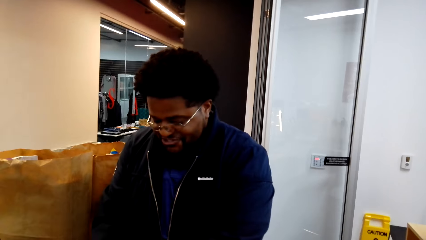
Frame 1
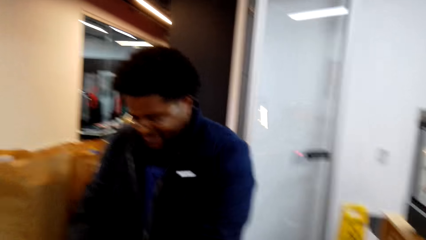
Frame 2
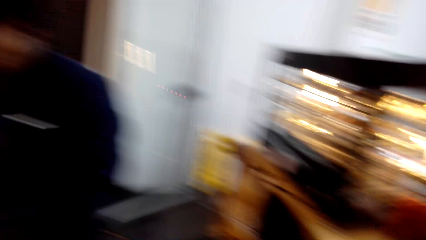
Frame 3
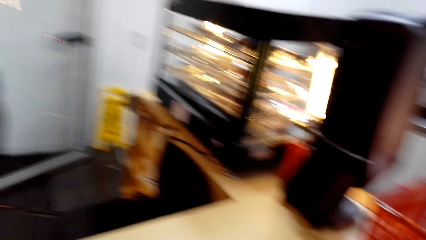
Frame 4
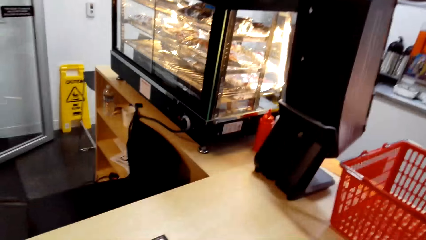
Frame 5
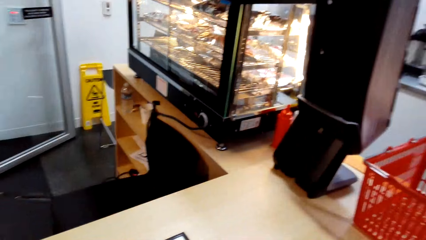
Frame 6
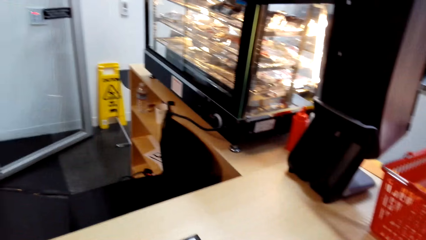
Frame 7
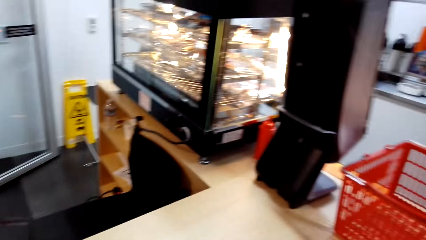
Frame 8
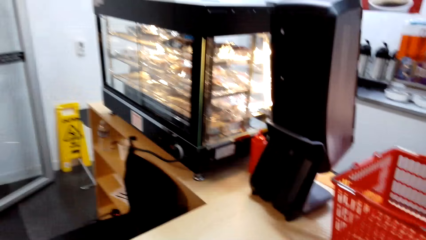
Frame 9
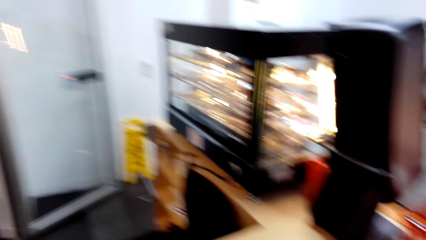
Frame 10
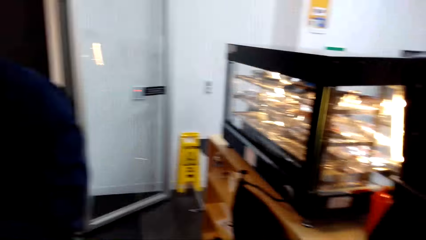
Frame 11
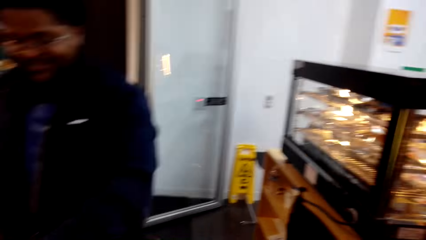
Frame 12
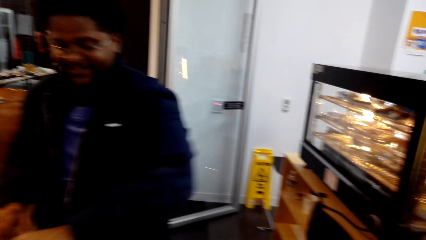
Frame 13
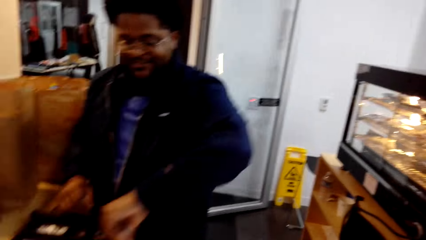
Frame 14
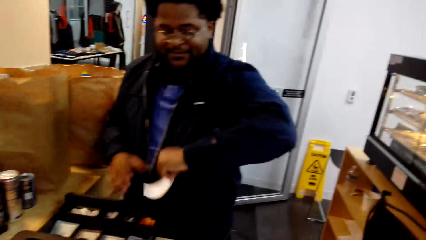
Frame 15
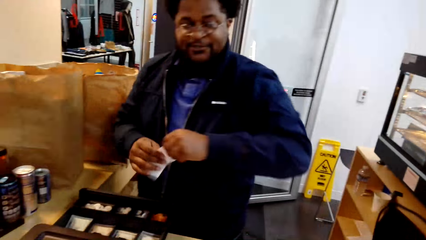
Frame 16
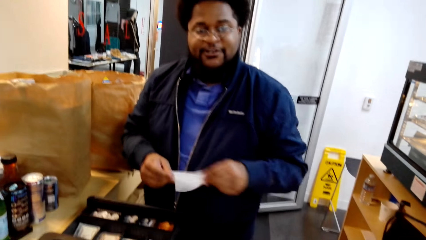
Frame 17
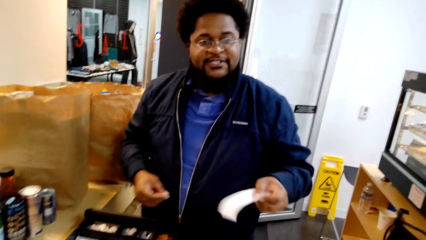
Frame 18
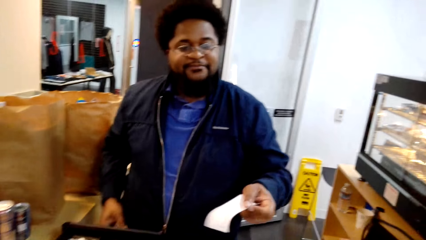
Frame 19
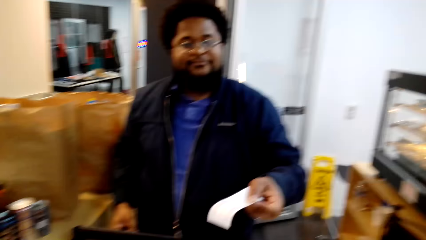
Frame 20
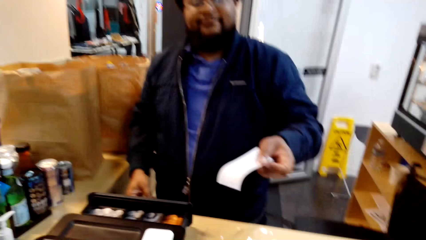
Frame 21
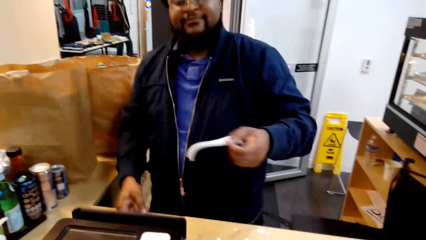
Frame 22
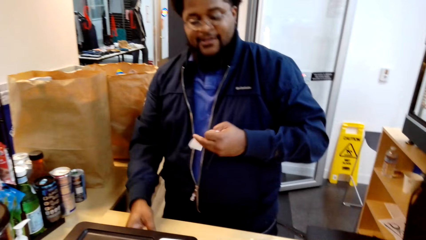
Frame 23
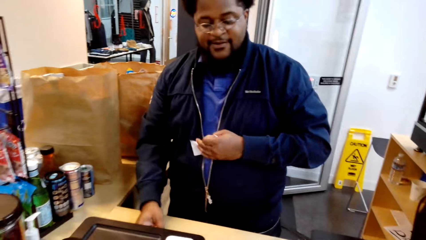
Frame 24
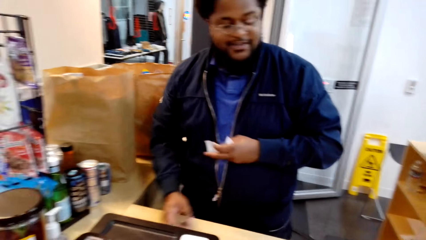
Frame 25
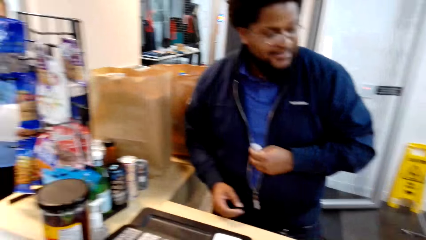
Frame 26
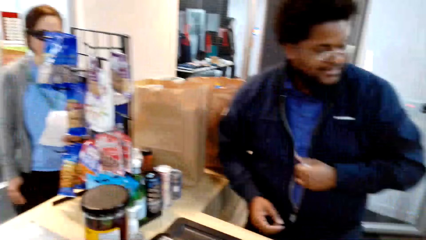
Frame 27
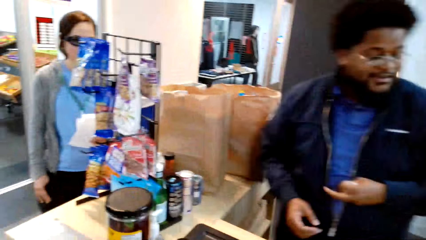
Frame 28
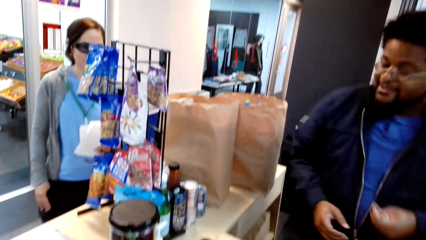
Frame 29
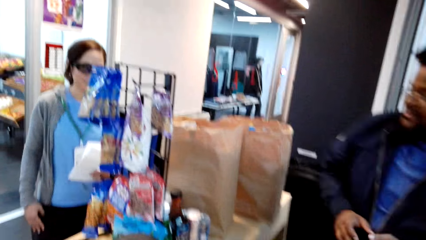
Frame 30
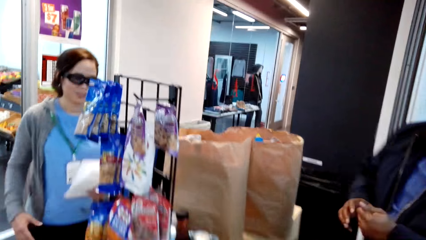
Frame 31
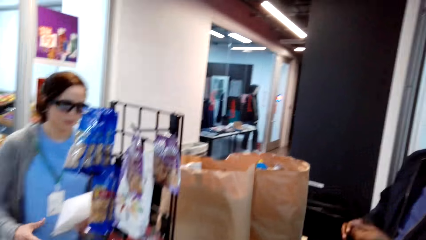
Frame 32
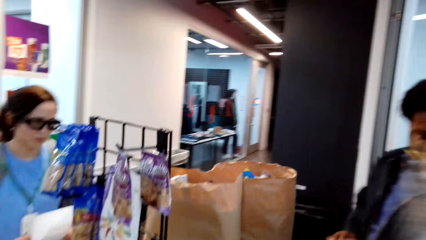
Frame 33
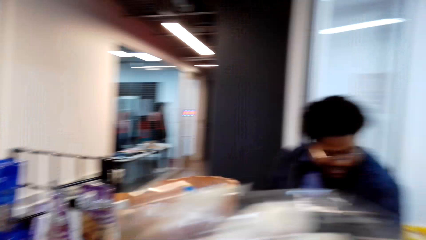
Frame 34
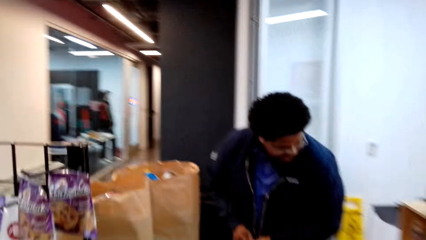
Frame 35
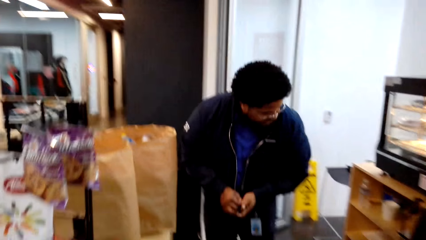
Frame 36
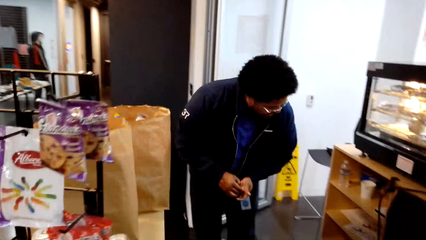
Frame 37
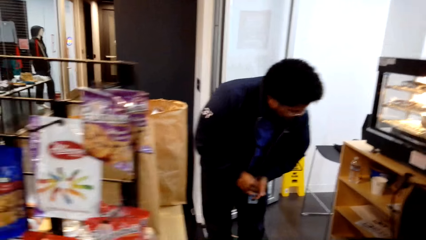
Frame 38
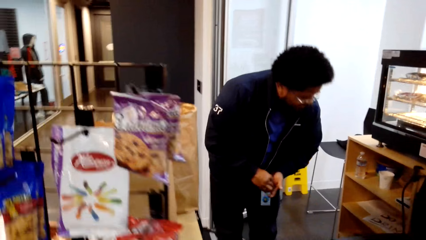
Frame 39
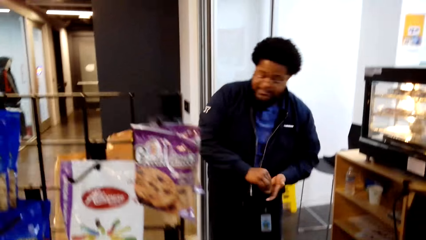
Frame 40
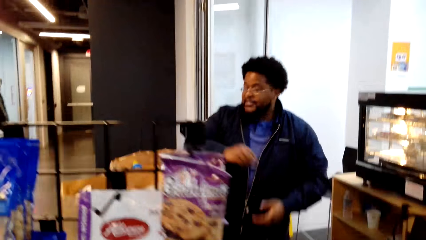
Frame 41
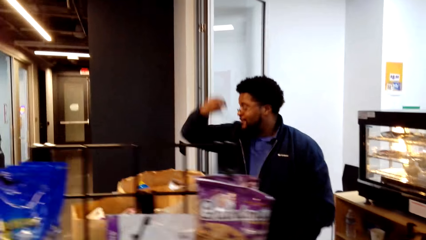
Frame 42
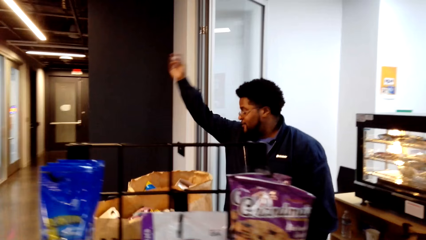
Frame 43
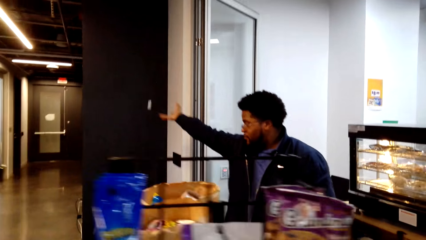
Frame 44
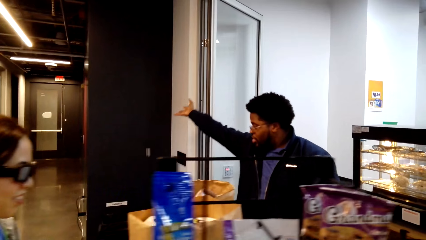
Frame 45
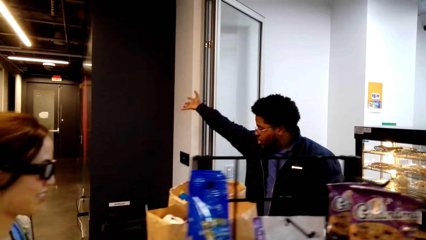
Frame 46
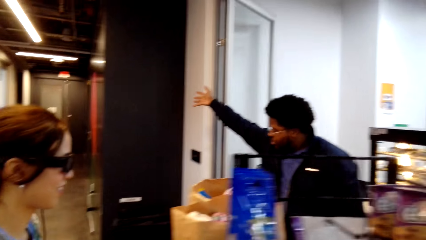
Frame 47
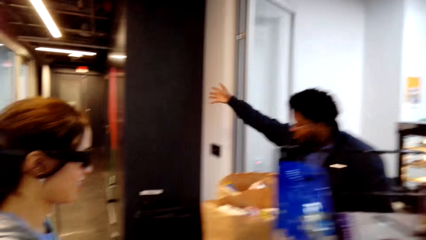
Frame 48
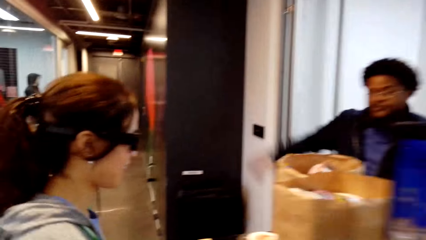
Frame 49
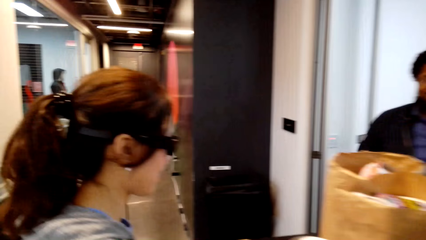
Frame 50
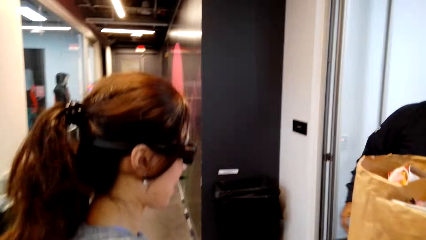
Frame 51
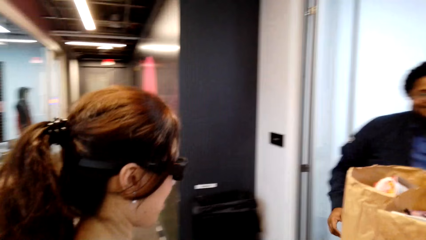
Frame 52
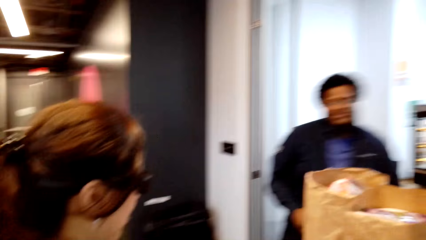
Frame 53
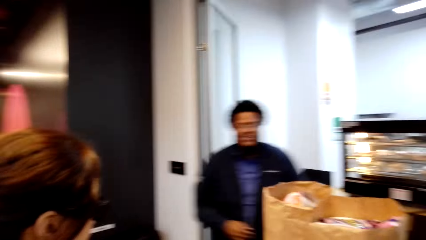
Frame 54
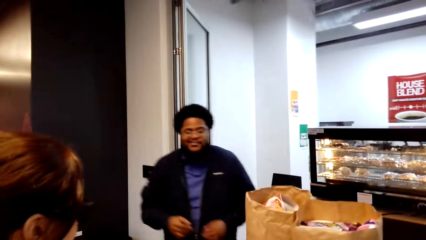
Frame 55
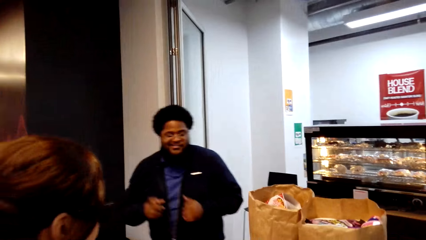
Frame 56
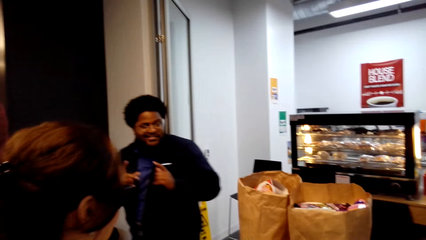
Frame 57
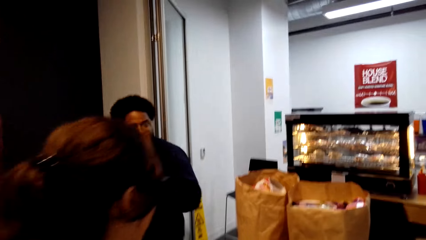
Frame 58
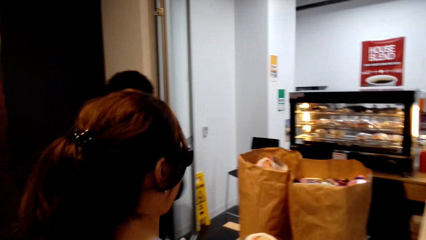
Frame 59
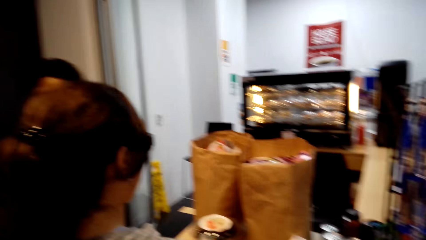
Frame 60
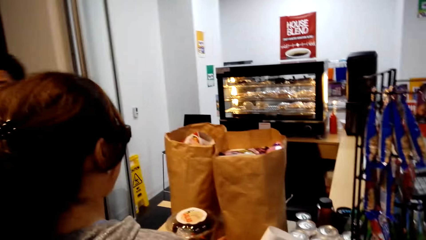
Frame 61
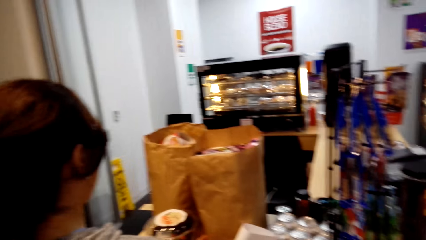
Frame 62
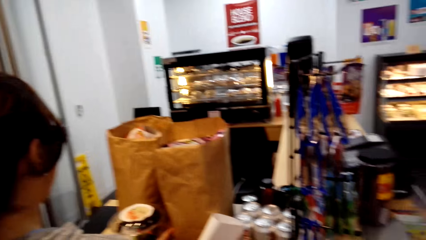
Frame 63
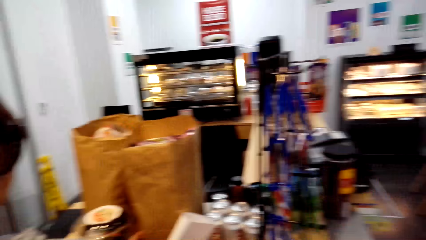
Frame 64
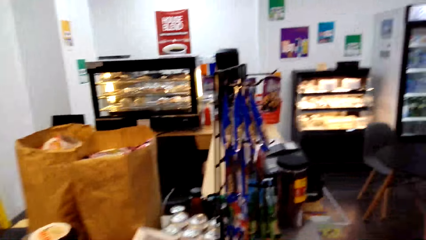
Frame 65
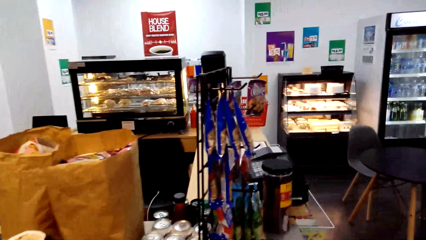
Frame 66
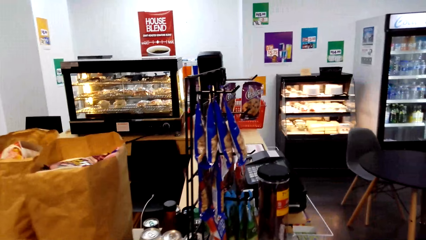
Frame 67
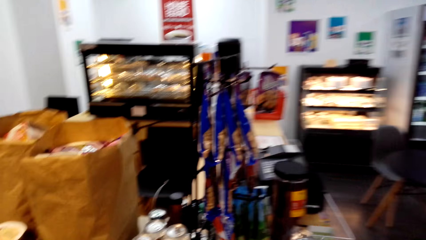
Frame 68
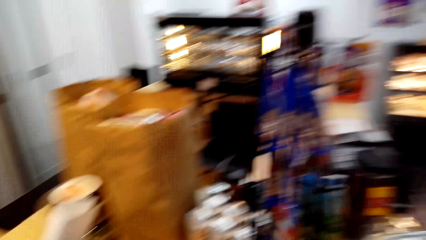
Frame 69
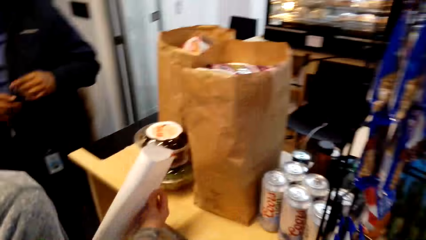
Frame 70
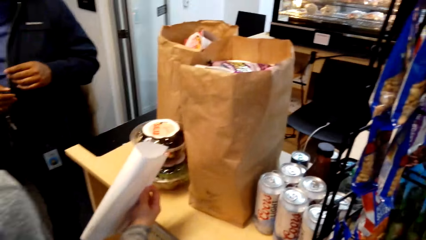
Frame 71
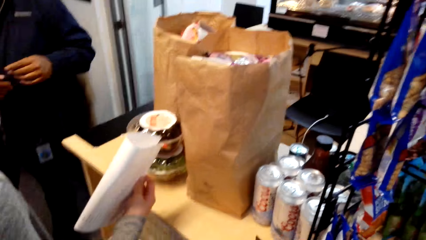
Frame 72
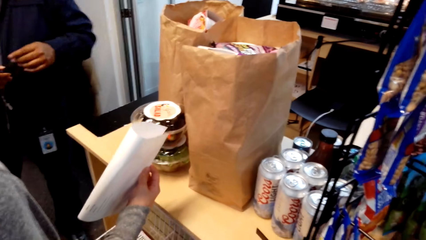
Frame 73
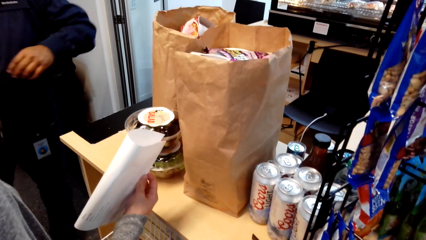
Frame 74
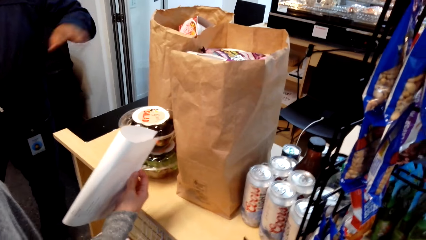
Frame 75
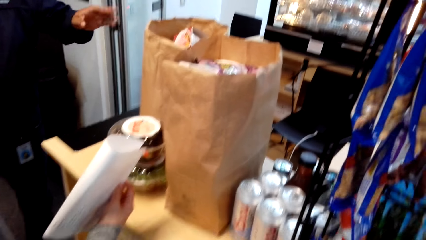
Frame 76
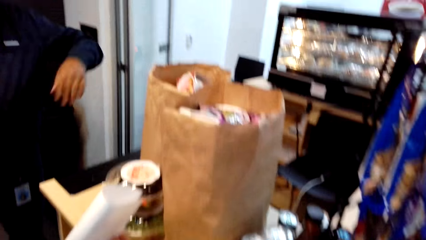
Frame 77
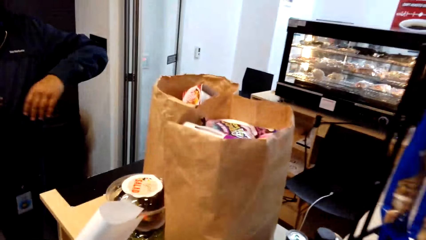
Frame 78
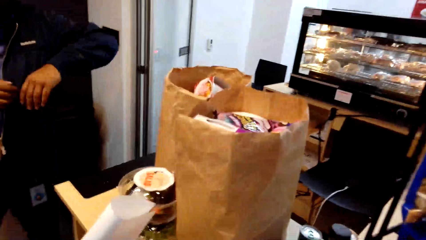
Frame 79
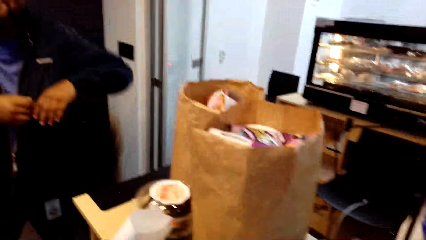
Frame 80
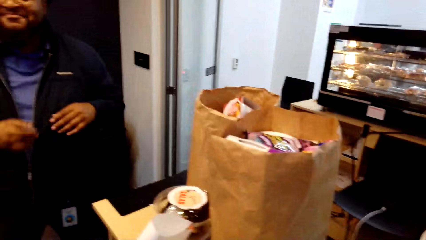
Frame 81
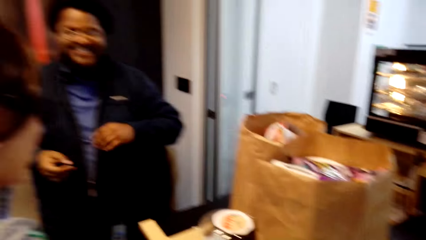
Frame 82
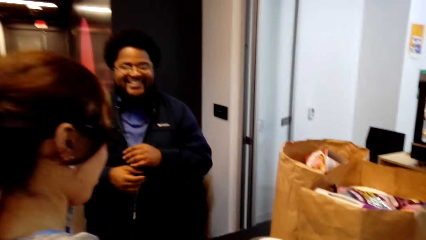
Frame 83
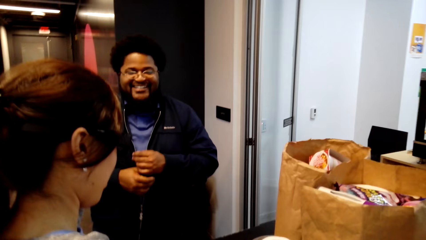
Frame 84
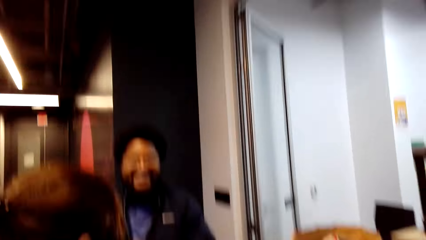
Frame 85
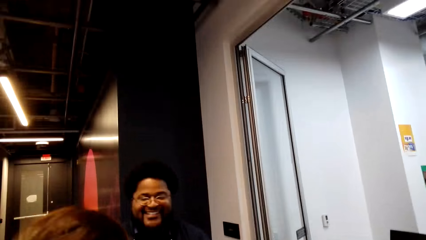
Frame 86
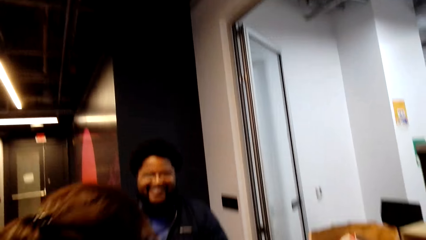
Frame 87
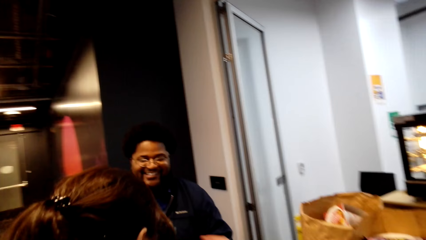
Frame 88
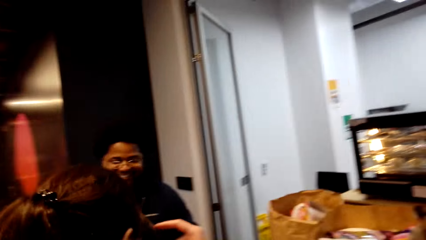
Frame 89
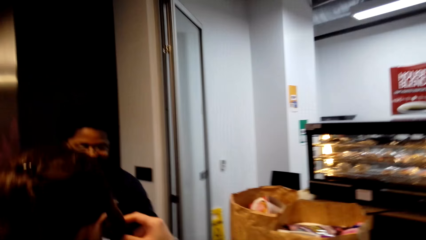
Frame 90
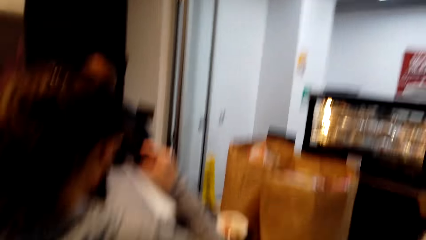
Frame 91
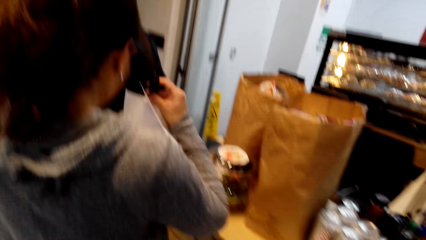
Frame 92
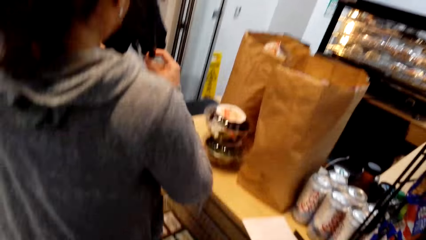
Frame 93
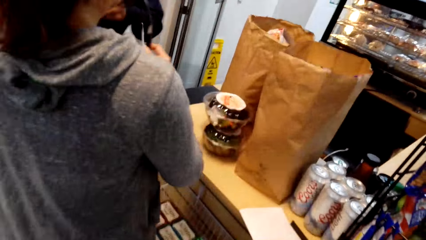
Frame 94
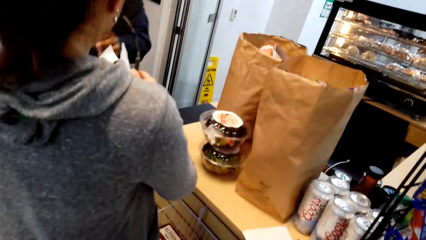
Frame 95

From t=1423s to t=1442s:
A man squeezes a receipt. The man throws the receipt away. The camera wearer looks at the items on the counter. The man moves a hand and interacts with another person.
